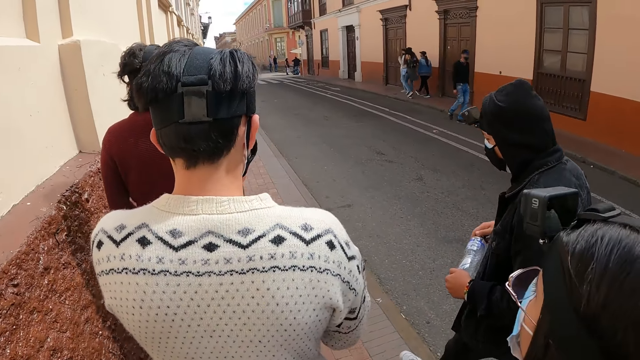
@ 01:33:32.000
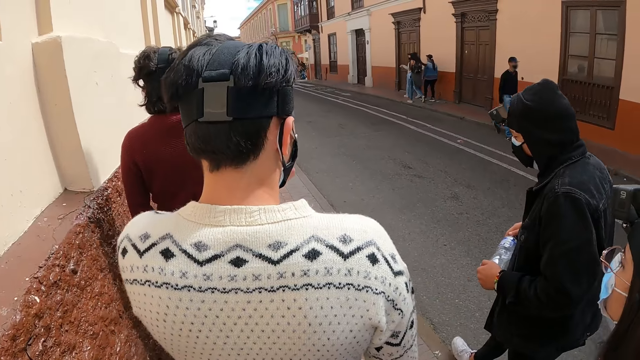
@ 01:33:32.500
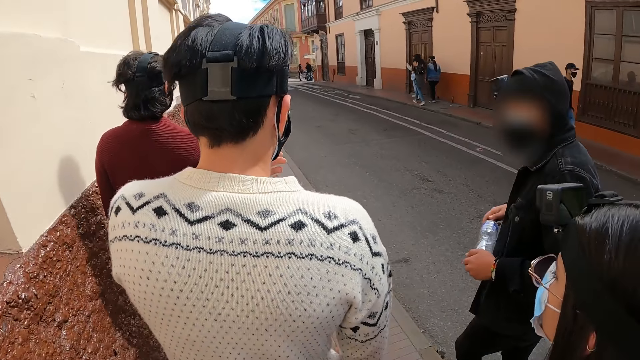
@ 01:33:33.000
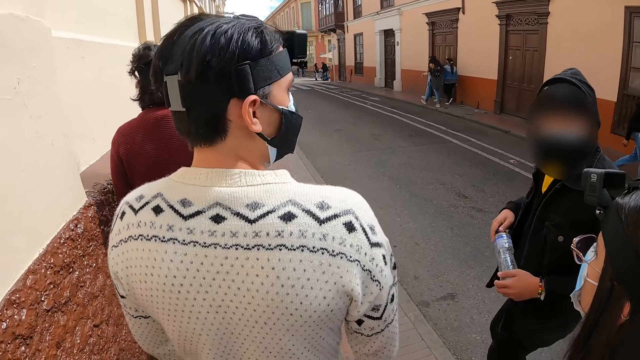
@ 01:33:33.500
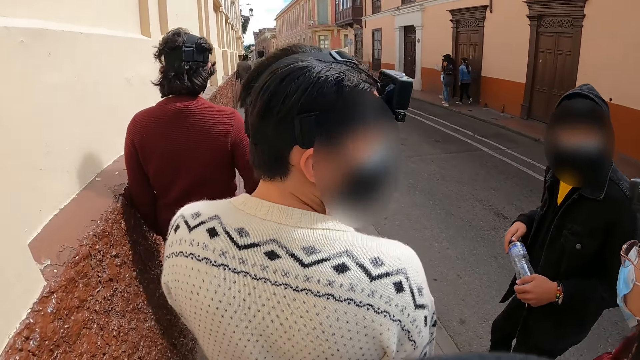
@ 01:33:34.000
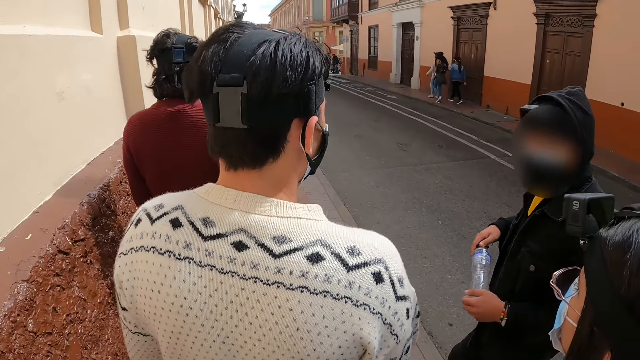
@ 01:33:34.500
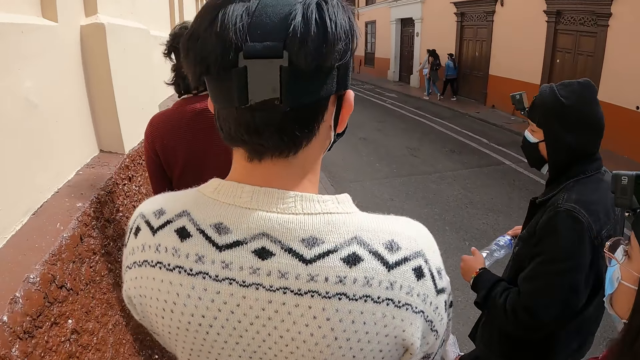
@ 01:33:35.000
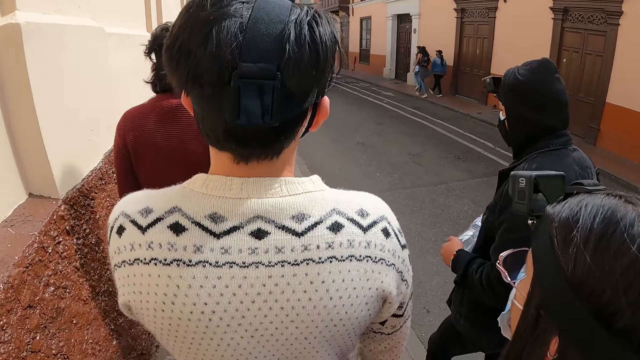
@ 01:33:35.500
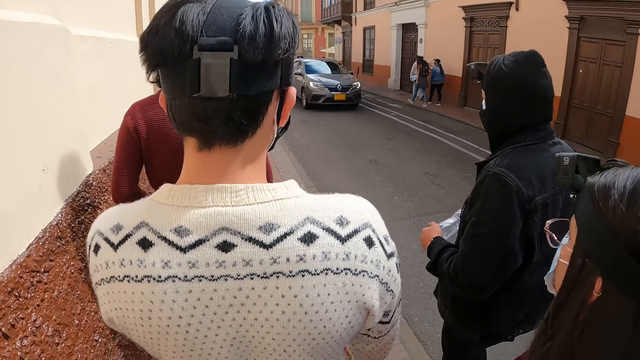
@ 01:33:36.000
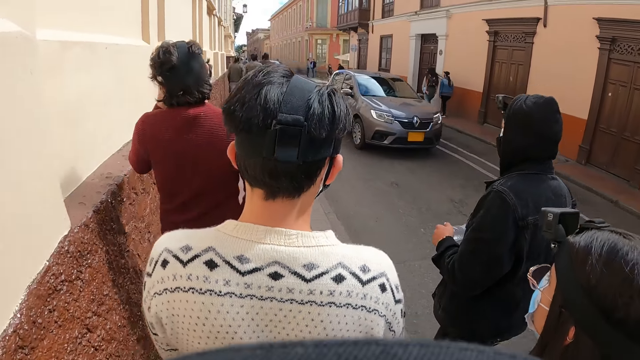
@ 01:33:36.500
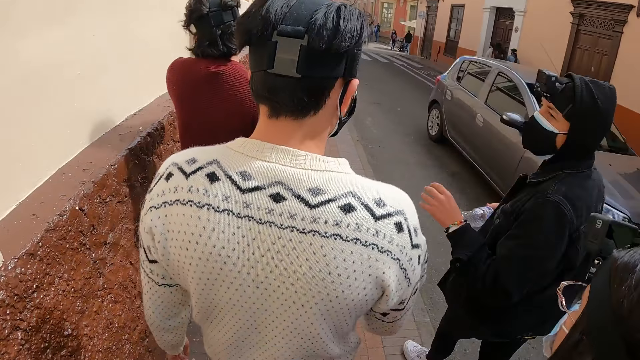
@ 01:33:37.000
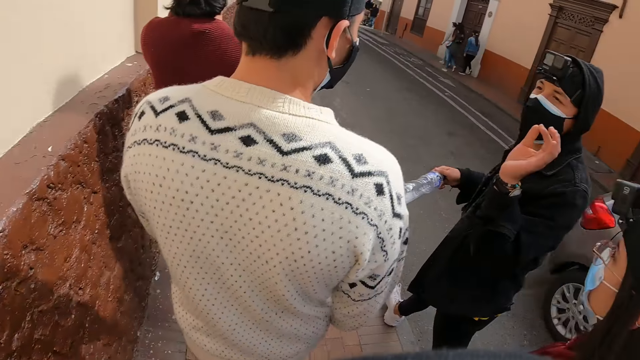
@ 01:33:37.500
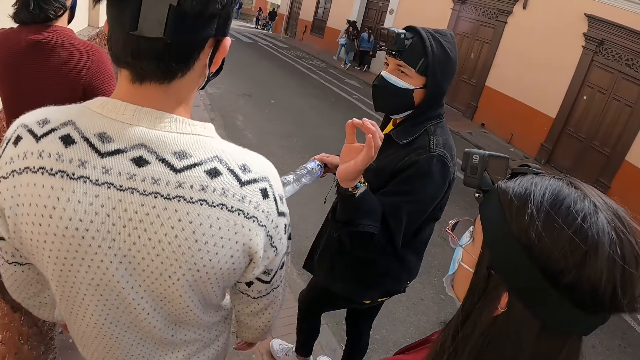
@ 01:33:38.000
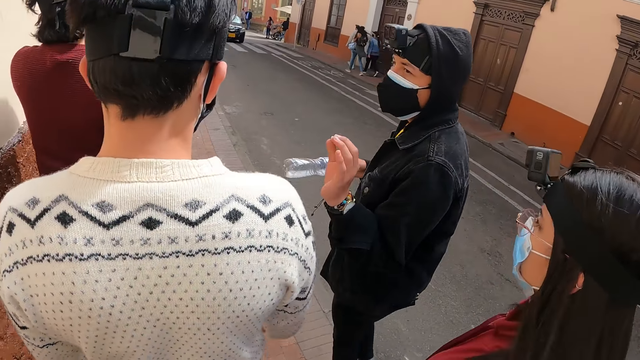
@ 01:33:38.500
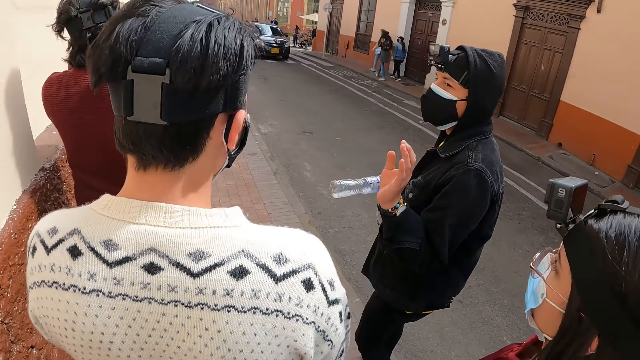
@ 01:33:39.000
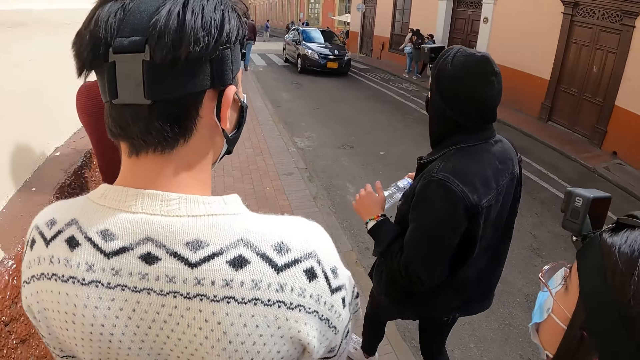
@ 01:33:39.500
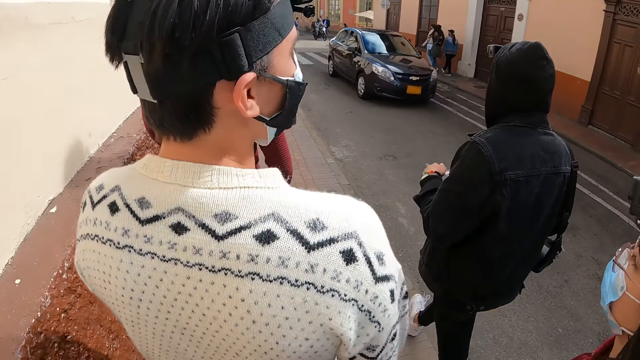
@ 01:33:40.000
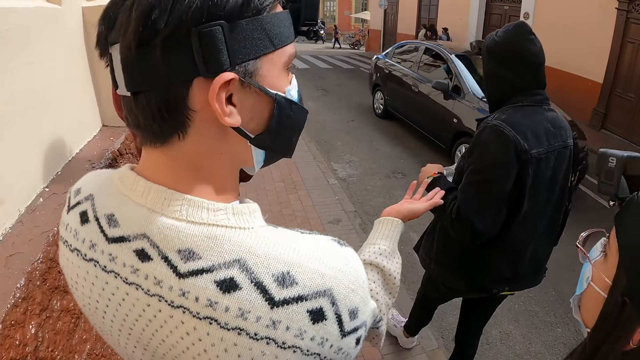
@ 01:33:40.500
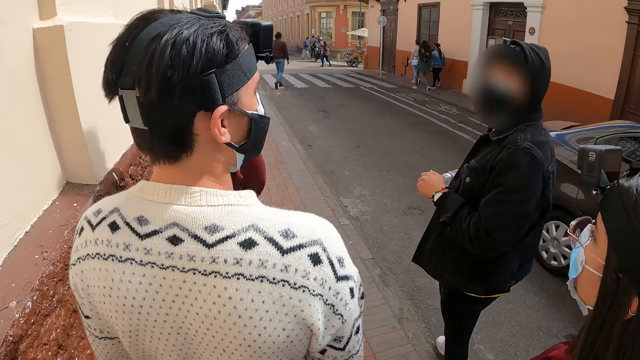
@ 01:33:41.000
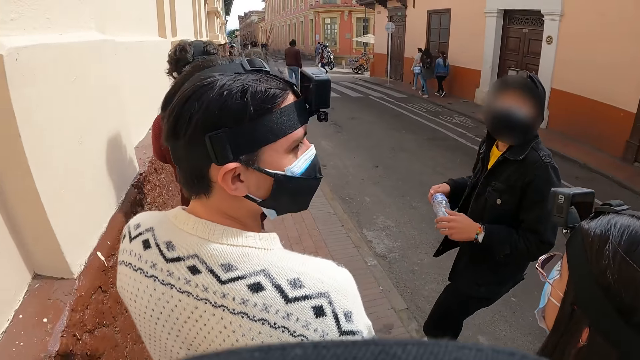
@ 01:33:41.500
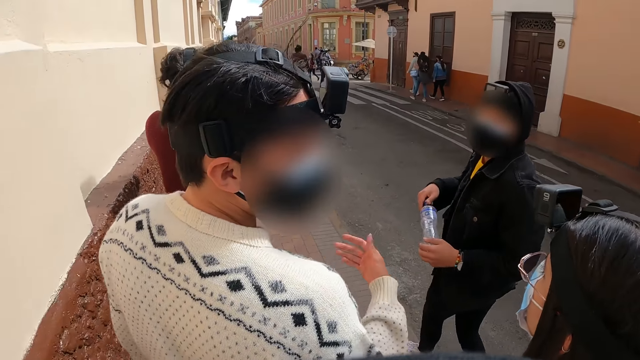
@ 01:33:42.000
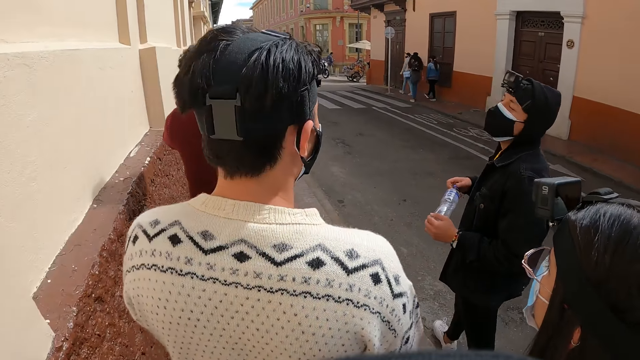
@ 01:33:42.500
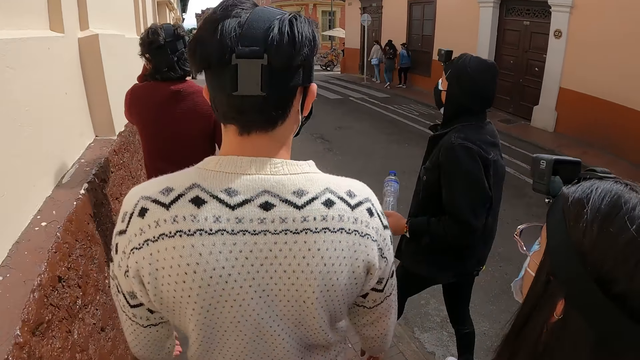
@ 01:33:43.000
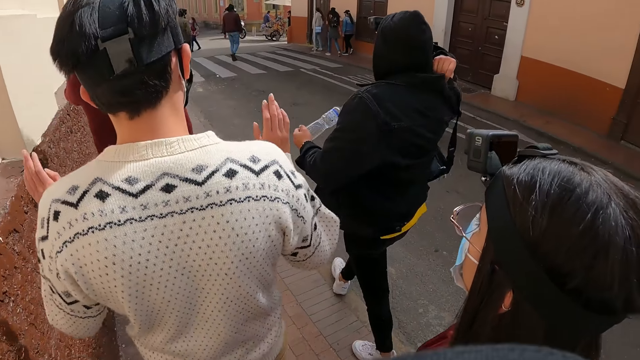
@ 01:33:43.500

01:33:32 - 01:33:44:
A person and another person look at a third person. The first person gestures to the second person with his hand. The second person gestures to the third person with his hands. The first person looks back at the camera wearer.

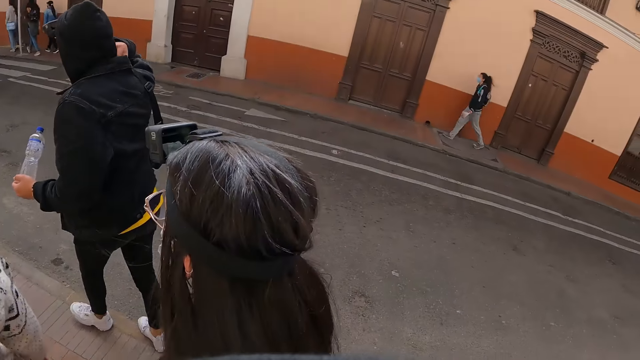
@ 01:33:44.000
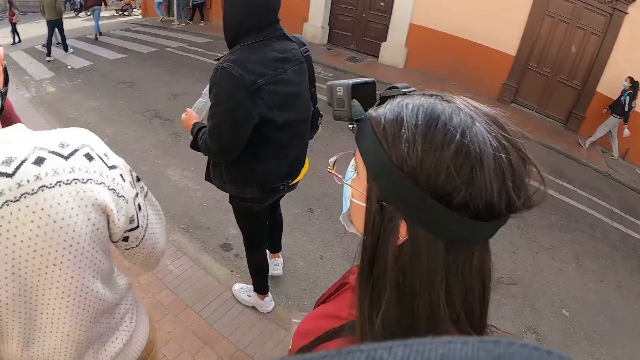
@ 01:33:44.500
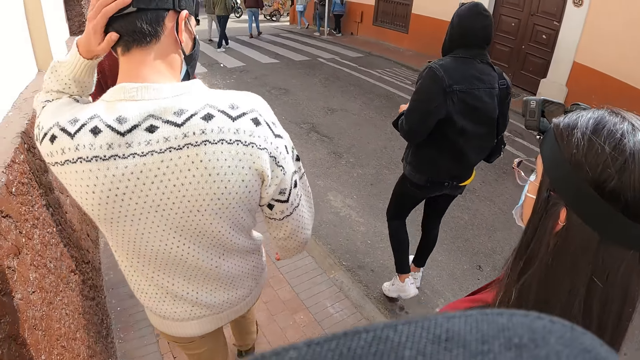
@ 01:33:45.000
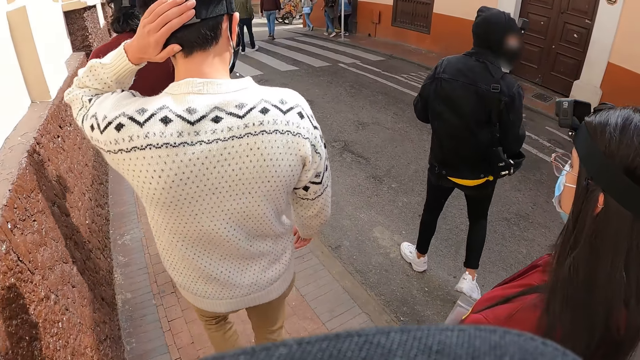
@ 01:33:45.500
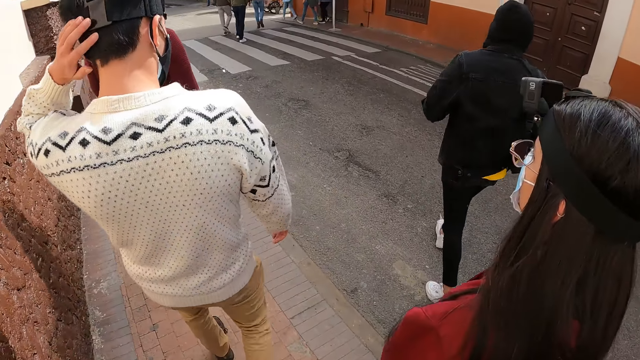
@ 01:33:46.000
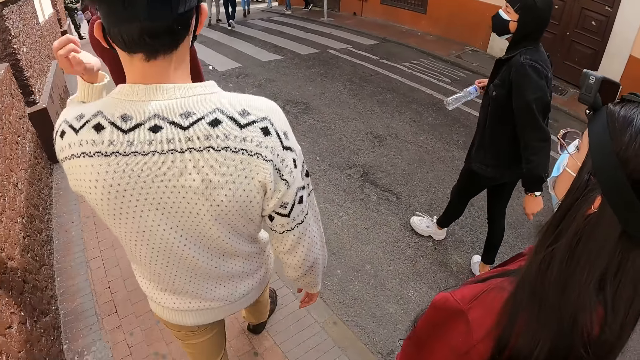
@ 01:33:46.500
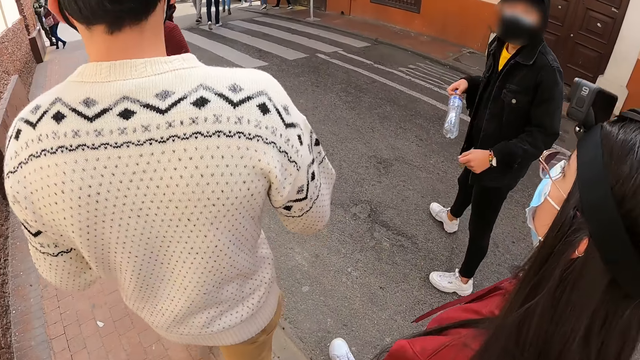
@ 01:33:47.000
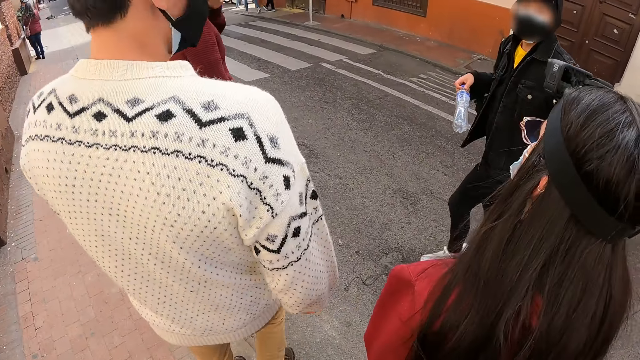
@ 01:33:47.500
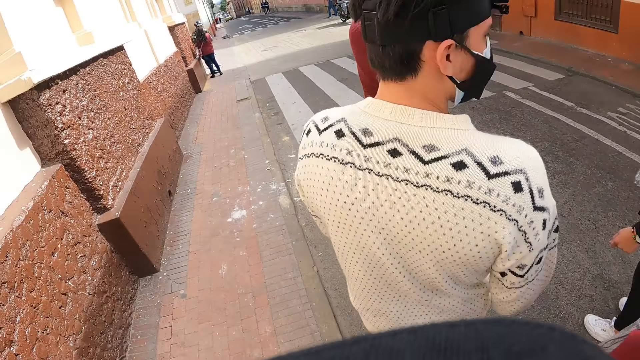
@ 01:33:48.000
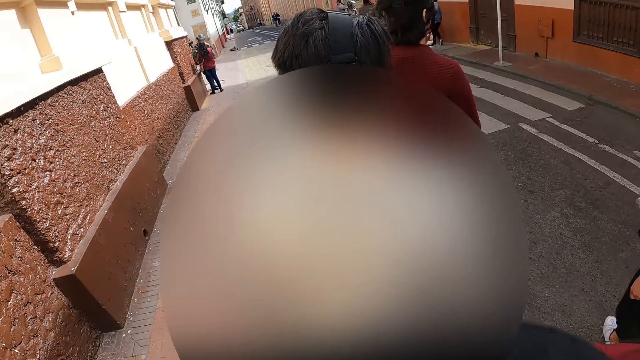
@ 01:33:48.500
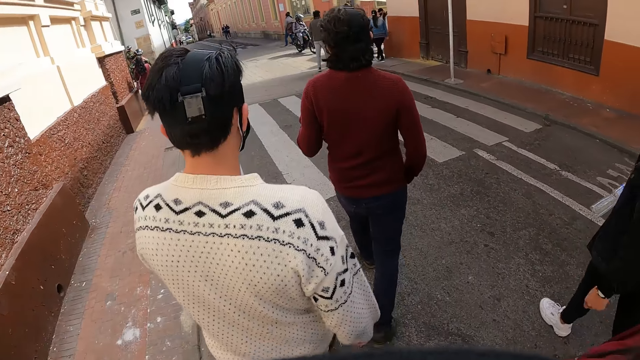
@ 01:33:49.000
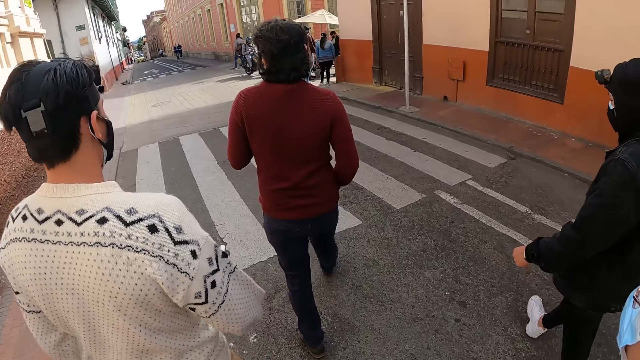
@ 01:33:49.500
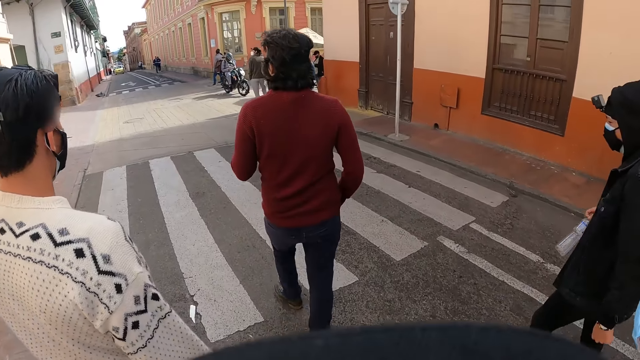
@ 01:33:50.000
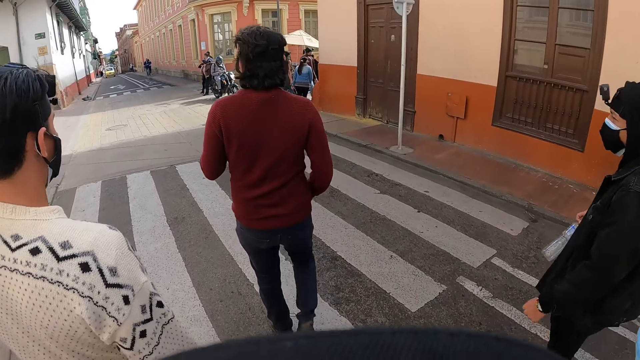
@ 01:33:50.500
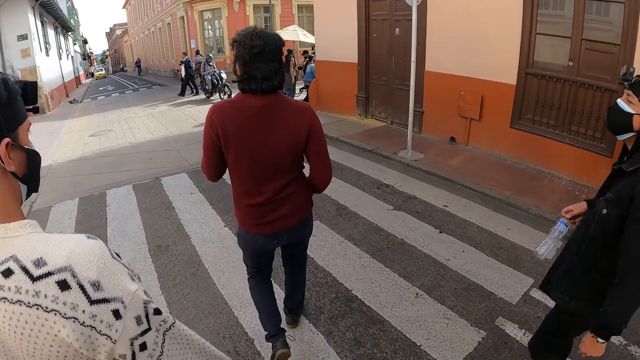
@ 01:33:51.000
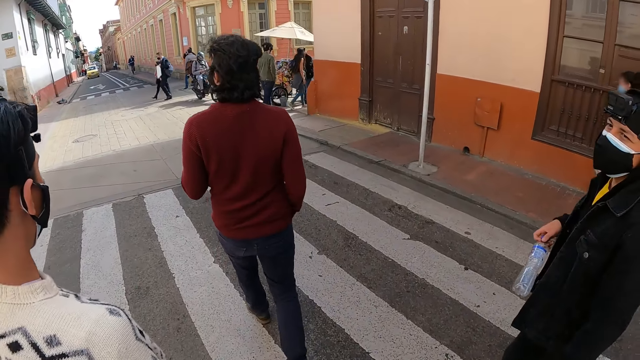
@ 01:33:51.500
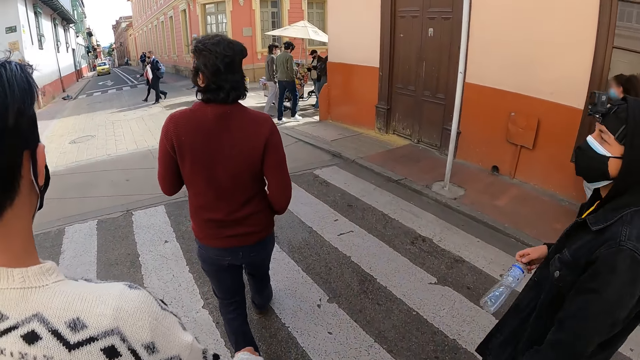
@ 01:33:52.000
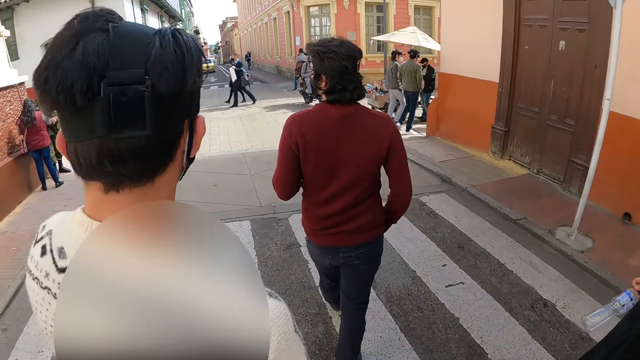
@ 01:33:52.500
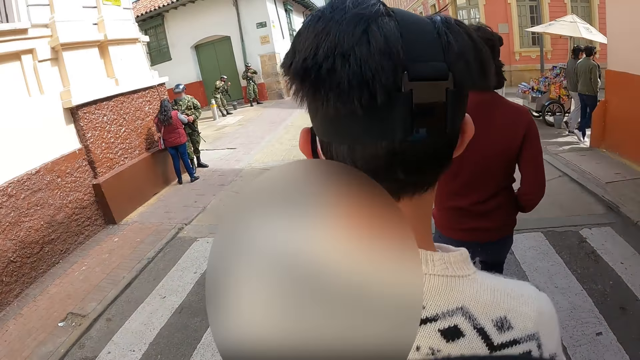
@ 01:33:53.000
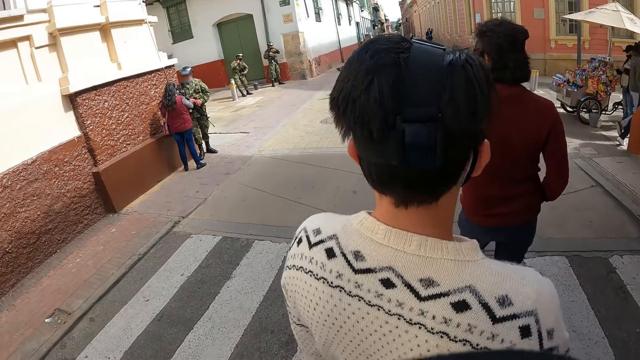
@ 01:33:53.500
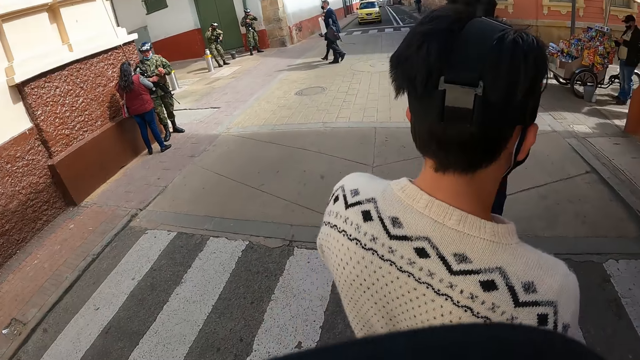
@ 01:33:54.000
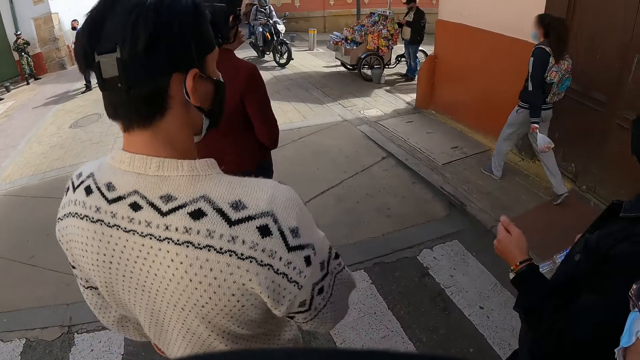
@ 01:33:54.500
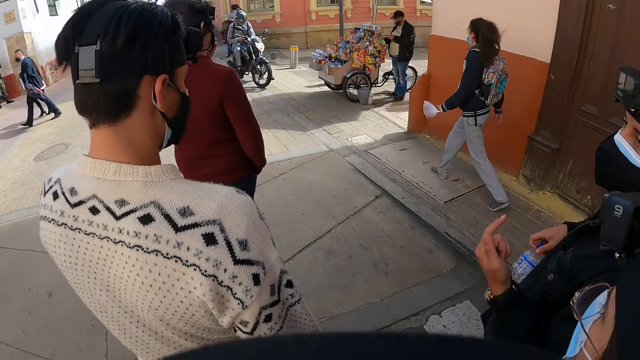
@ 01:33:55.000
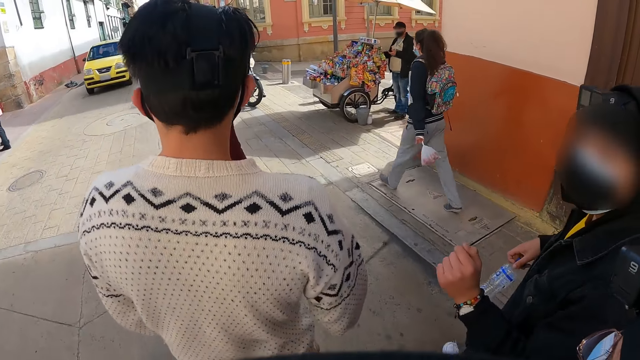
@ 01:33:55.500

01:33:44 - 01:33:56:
A person adjusts his bag on his shoulder. The camera wearer looks across a street. They look forward on the street. The person looks back on the street and looks at the camera wearer. Another person looks across the street. The camera wearer crosses a zebra crossing alongside the first person, two more persons and the other person.
